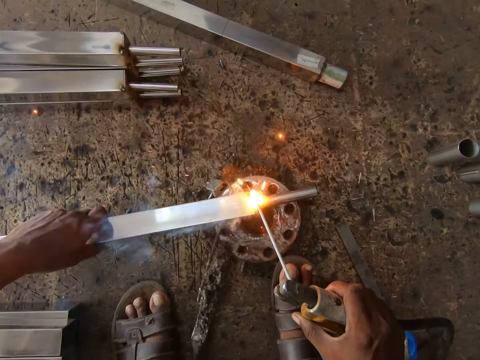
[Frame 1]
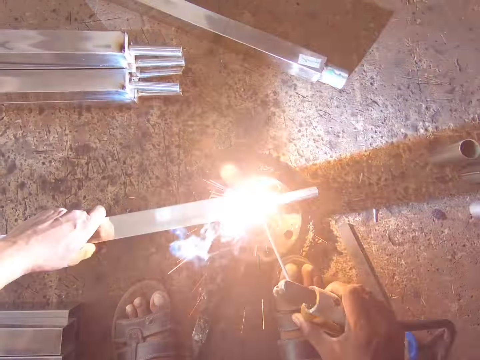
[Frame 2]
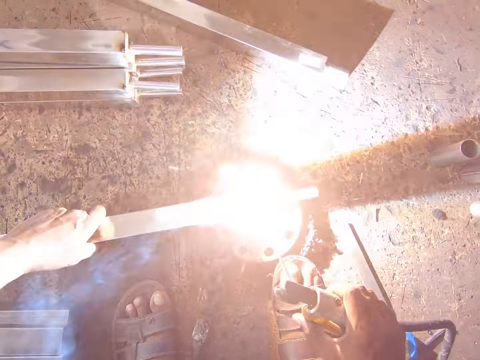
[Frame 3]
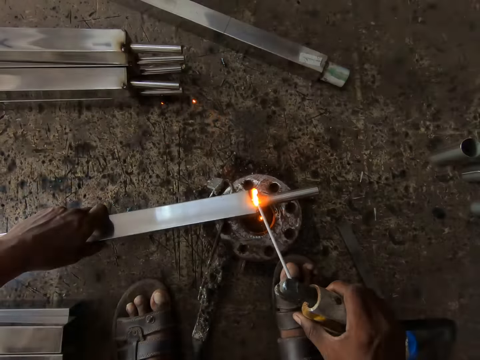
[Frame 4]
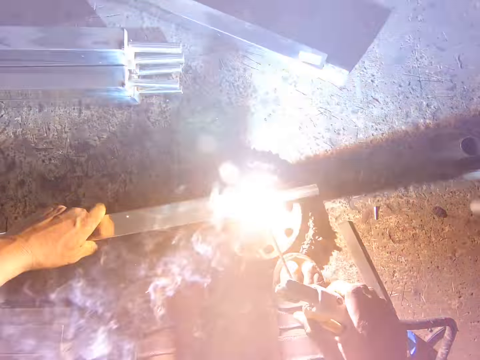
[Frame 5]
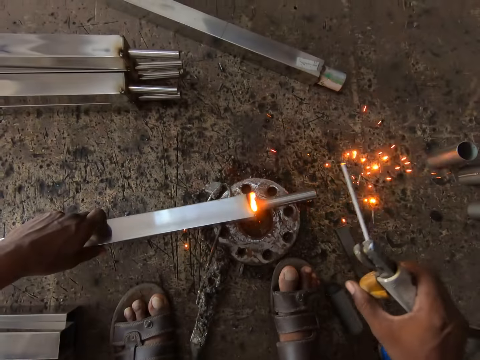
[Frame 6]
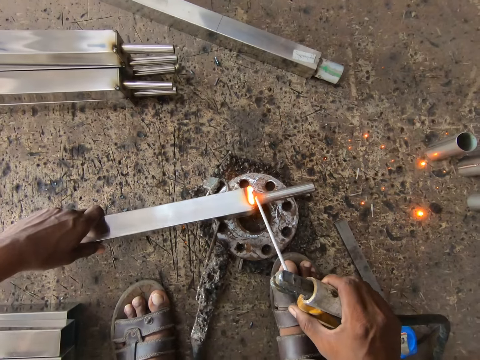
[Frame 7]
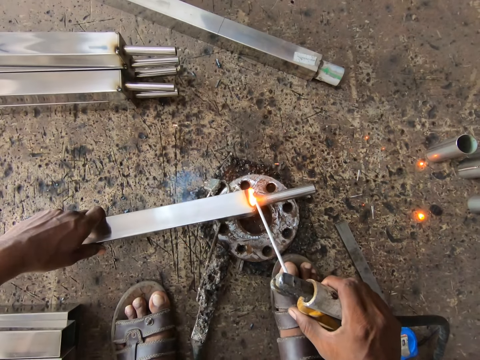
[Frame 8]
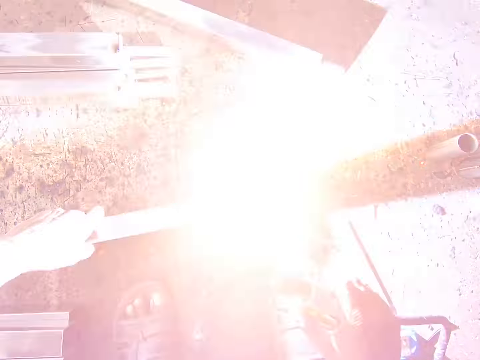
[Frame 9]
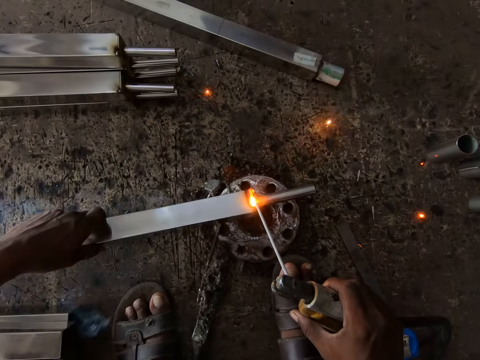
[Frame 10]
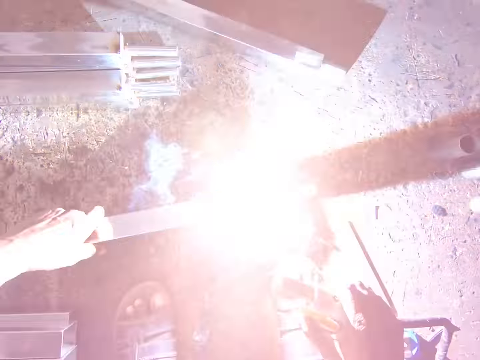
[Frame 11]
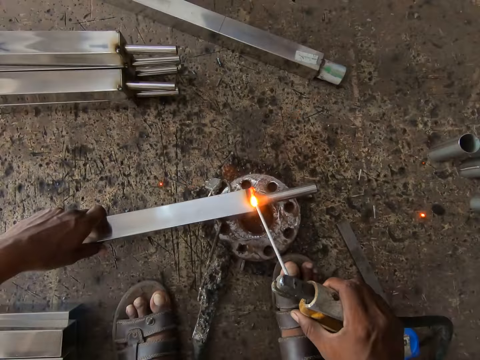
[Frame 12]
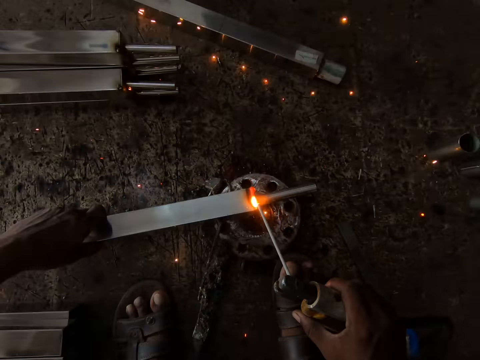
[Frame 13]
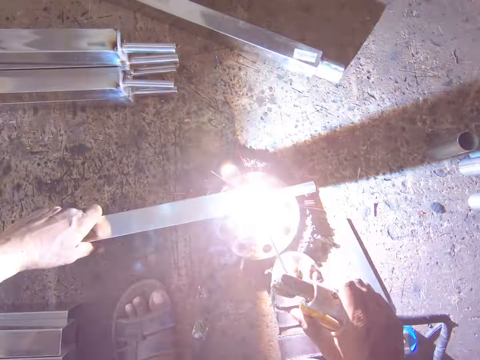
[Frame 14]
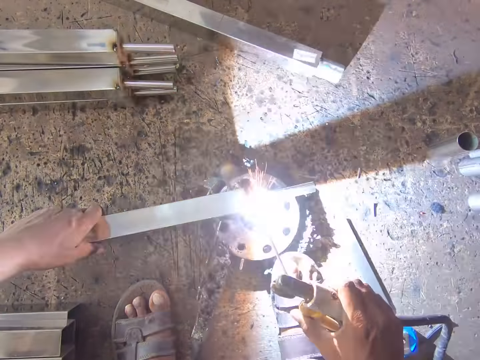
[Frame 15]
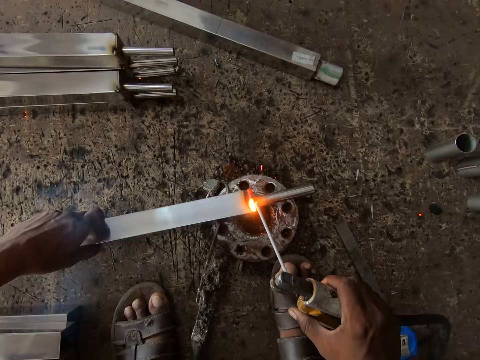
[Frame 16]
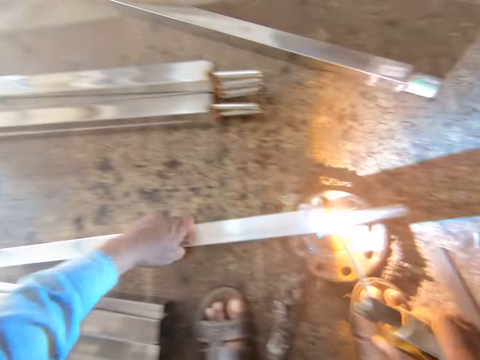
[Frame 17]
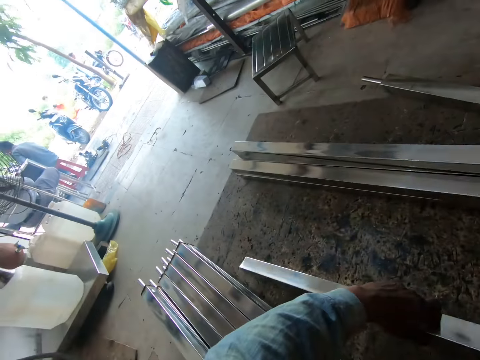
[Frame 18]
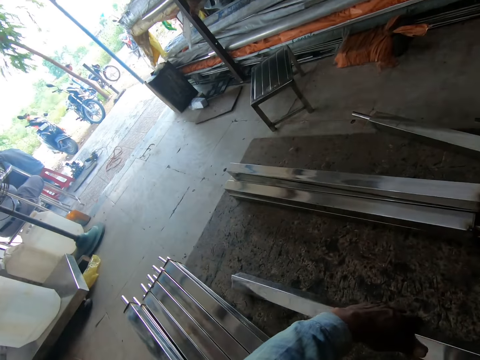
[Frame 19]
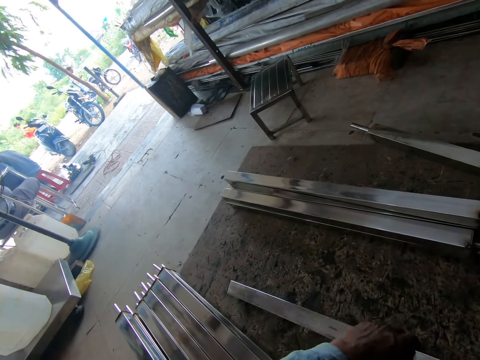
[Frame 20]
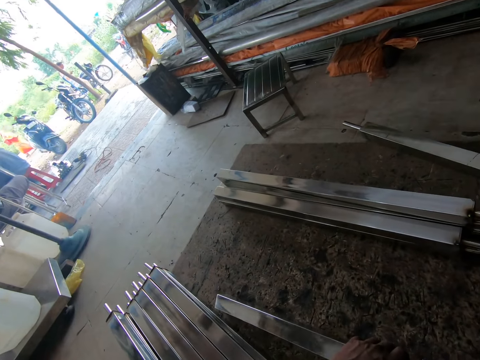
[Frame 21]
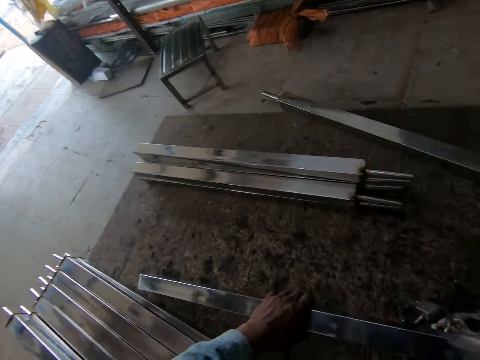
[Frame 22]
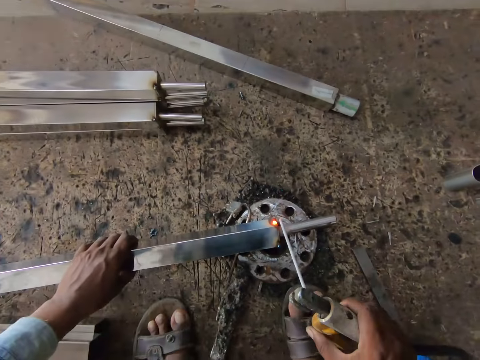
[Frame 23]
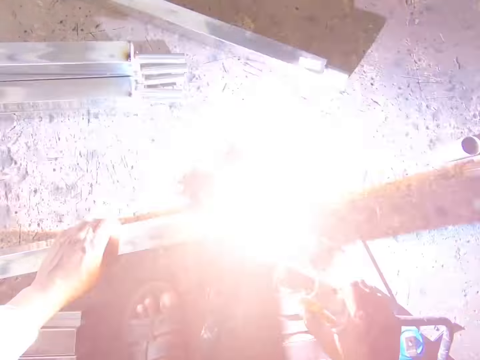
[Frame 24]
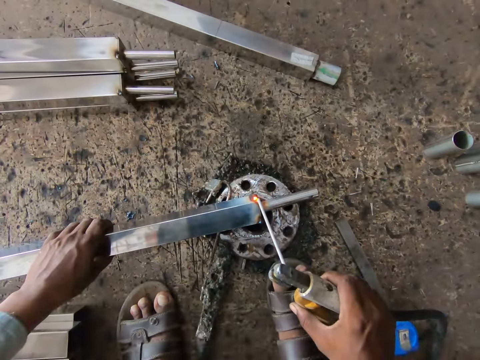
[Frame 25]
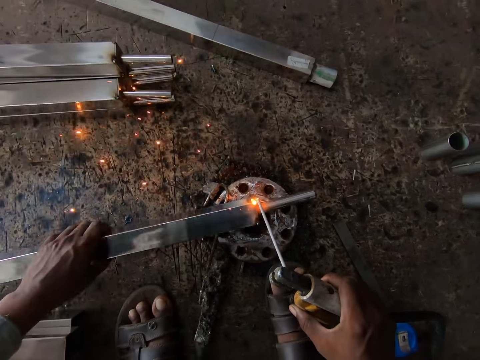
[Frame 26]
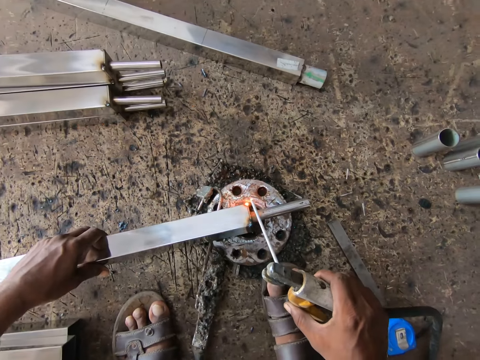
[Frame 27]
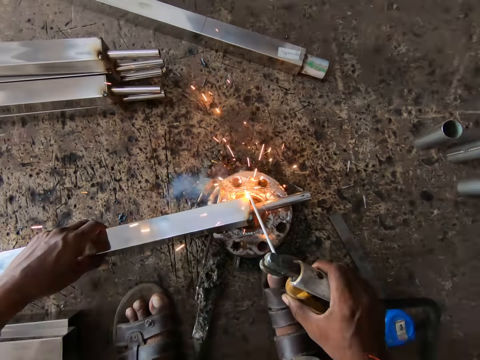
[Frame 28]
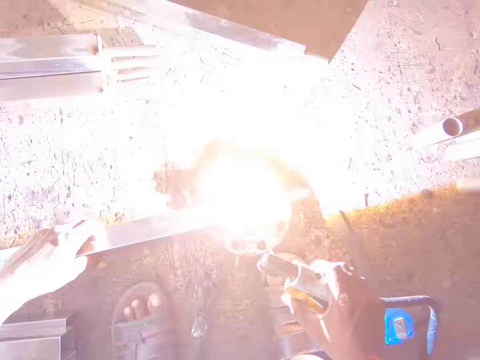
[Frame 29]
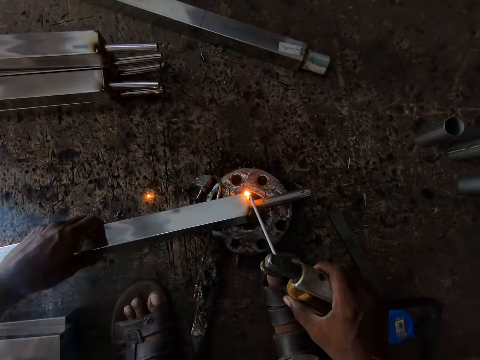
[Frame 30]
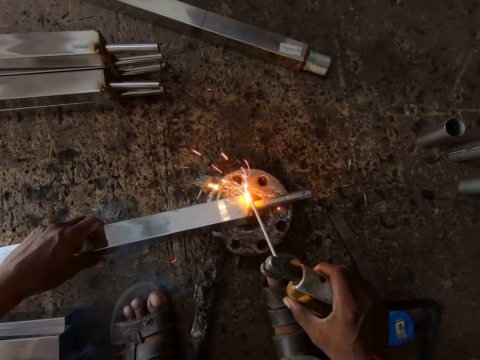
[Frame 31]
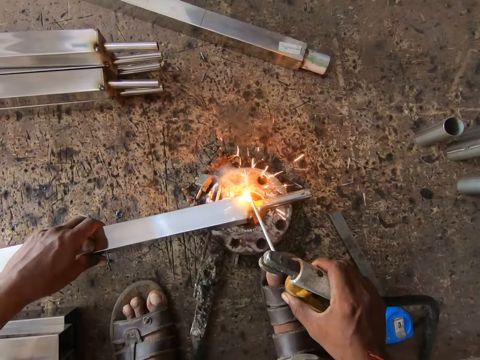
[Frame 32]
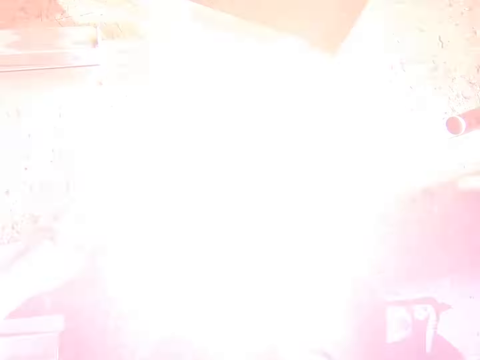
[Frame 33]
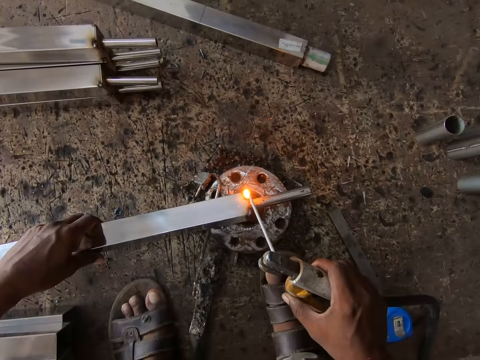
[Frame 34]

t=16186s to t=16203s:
The camera wearer hits the electrode in the welding gun on the wooden board with his right hand. He welds the iron bar in his left hand with the welding gun in his right hand. He looks outside, pulls a metal, and welds the metal with a welding machine.

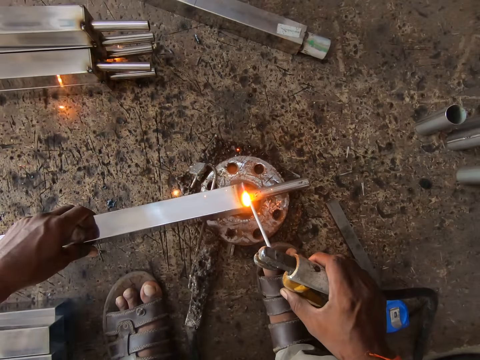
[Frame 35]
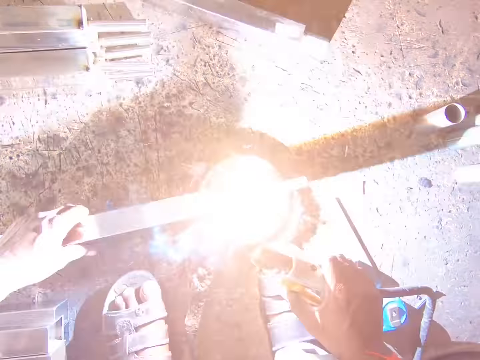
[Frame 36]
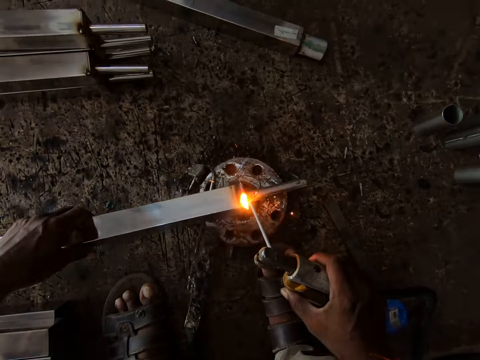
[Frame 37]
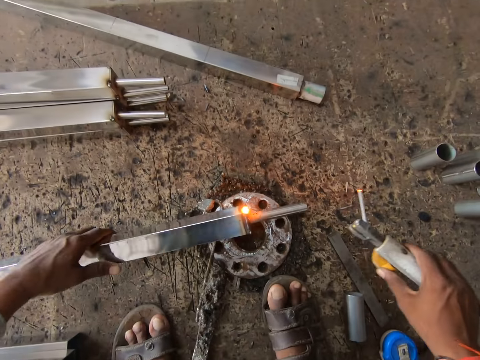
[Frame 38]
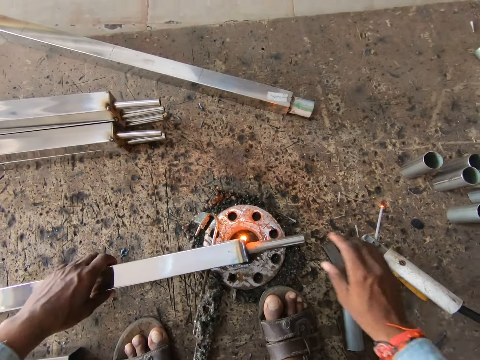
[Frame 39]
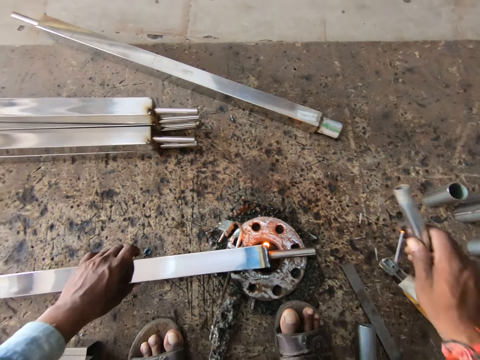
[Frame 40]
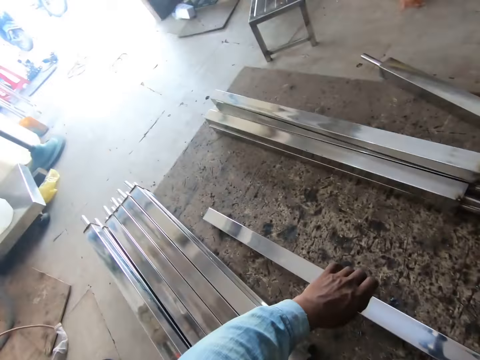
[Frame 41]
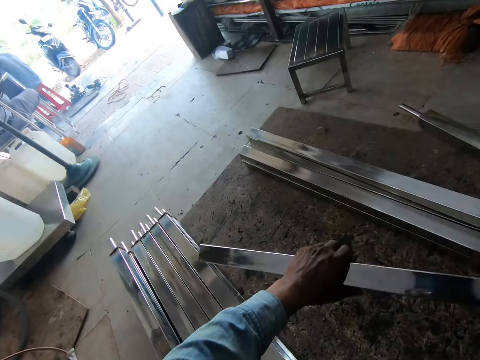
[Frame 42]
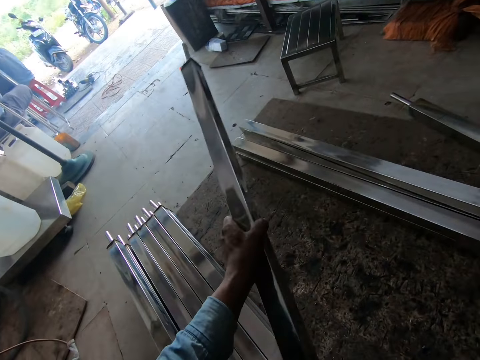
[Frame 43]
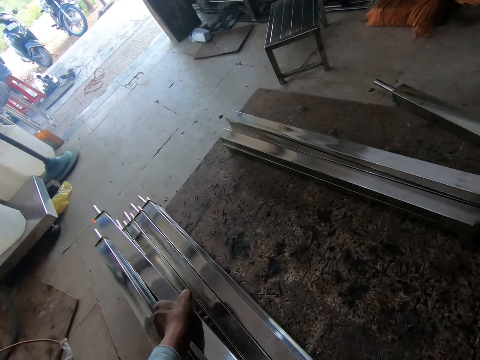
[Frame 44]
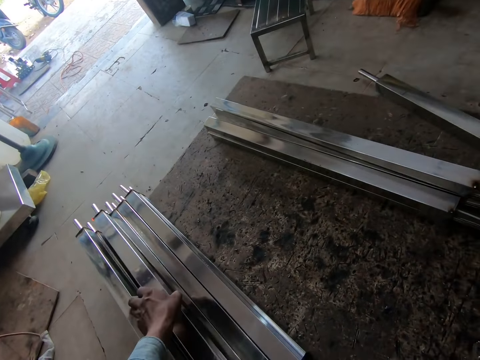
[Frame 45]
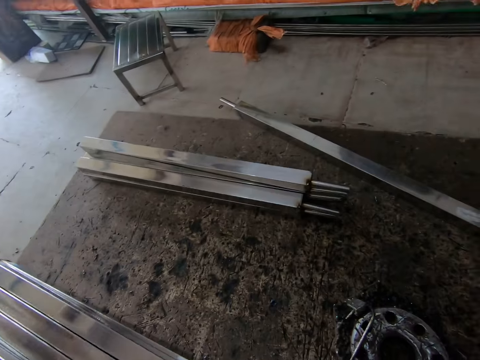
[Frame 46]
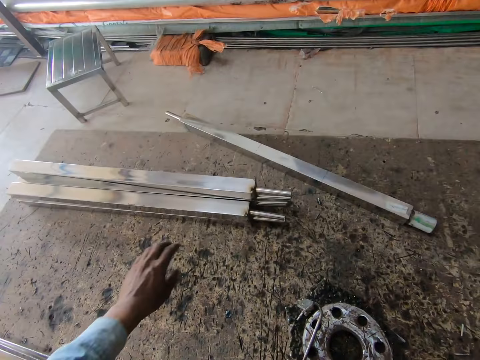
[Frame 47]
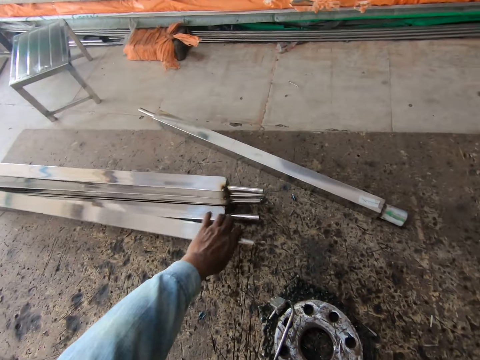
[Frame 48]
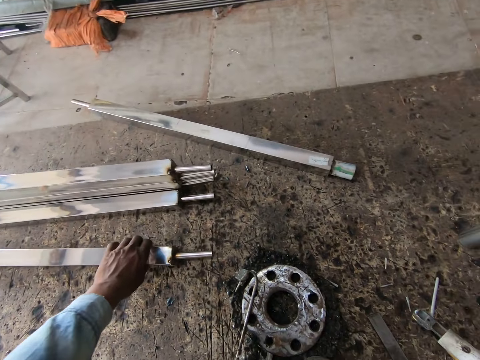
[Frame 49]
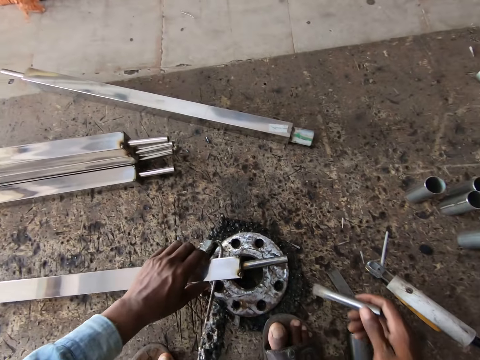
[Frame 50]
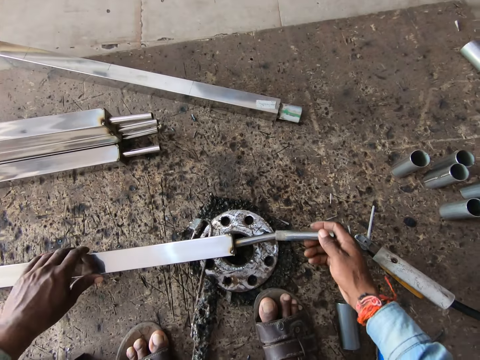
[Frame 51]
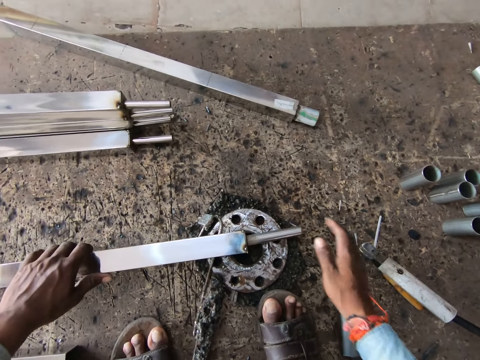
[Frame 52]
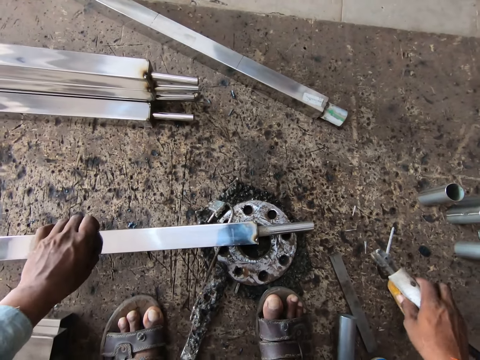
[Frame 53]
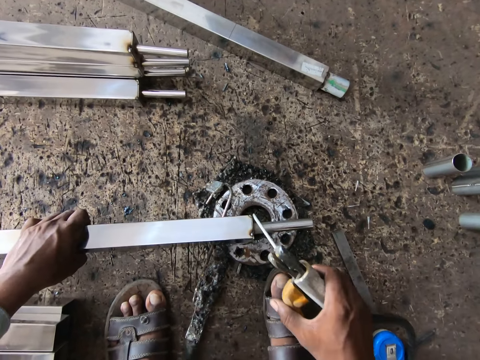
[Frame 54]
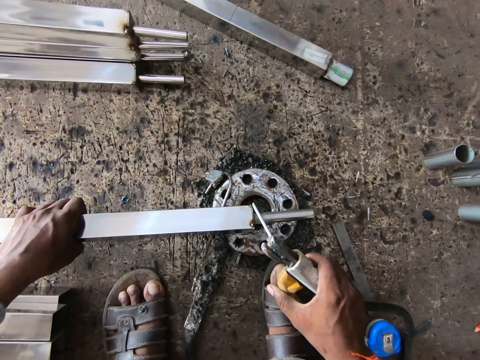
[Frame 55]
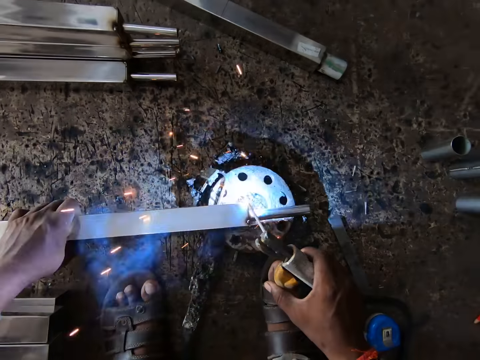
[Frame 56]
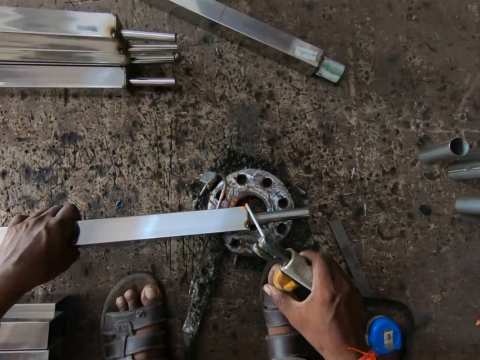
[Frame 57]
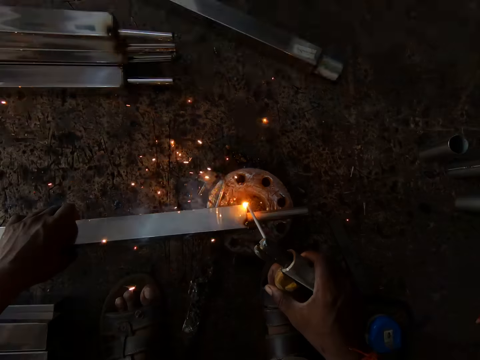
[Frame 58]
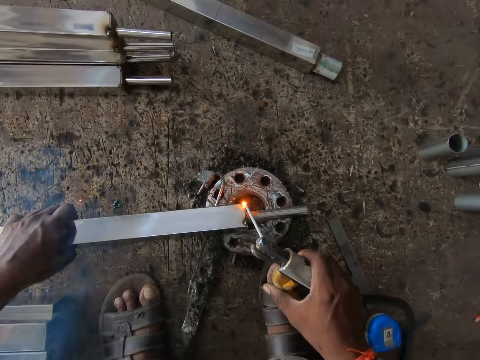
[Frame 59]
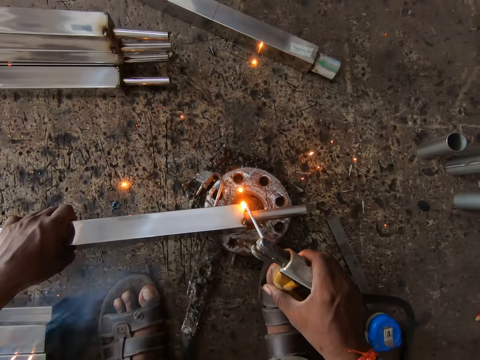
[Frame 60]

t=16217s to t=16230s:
The camera wearer drops the welding gun on the wooden board with his right hand. He removes the iron tube from the iron bar with his right hand. He picks up the iron bar from the wooden board with his left hand. He turns the iron bar with his left hand. He holds the welded metal upright. He drops the iron bar on the iron bars on the wooden board with his left hand. He moves an iron bar on the wooden board with his left hand. He picks up the iron bar from the wooden board with his left hand. He drops the iron bar on the iron wedge with his left hand. He puts the iron tube into the iron bar with his right hand. He picks up the welding gun from the wooden board with his right hand. He welds the iron bar in his left hand with the welding gun in his right hand.
